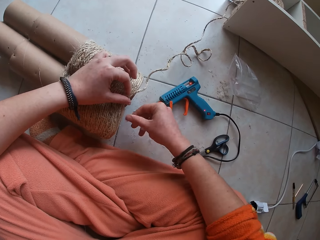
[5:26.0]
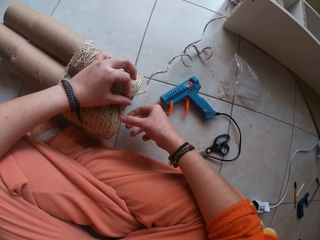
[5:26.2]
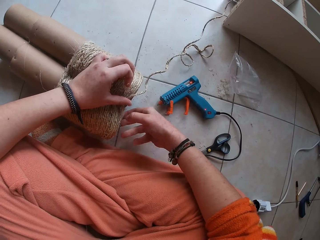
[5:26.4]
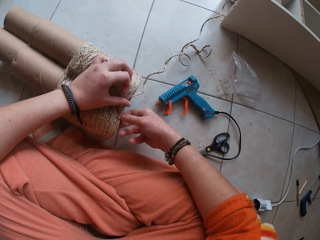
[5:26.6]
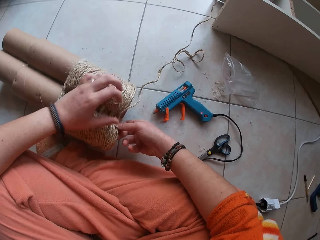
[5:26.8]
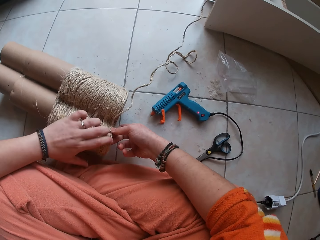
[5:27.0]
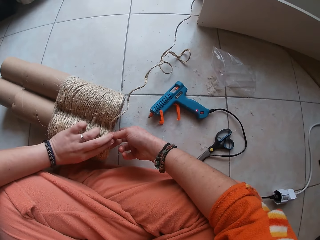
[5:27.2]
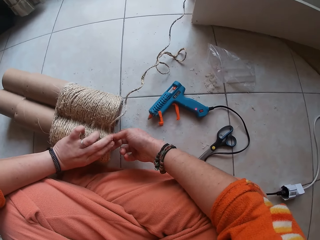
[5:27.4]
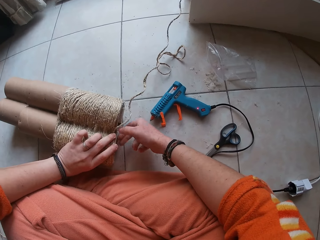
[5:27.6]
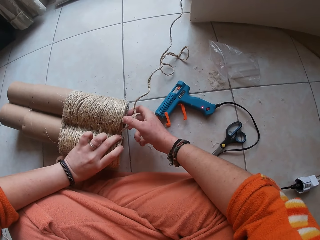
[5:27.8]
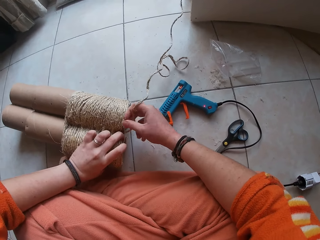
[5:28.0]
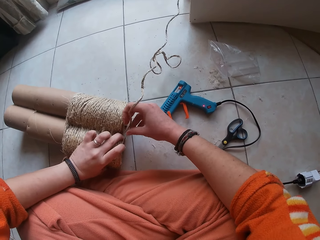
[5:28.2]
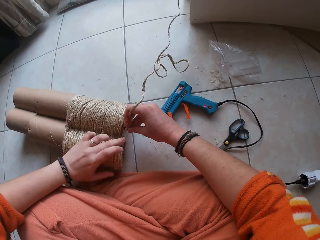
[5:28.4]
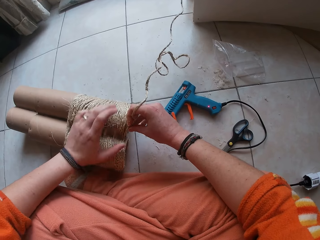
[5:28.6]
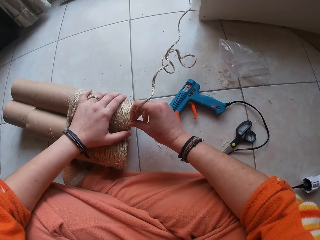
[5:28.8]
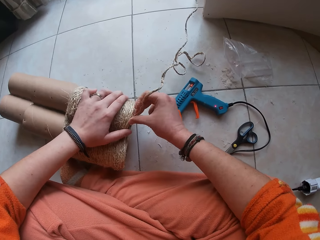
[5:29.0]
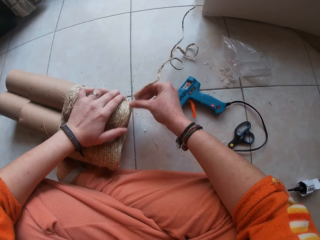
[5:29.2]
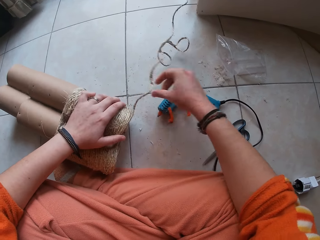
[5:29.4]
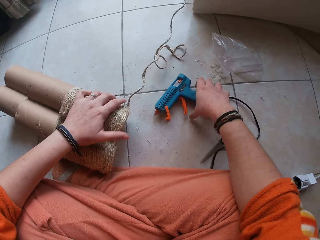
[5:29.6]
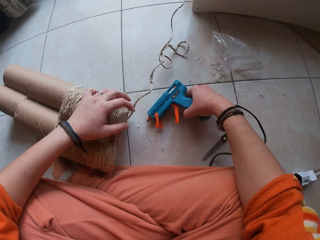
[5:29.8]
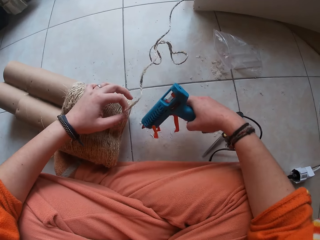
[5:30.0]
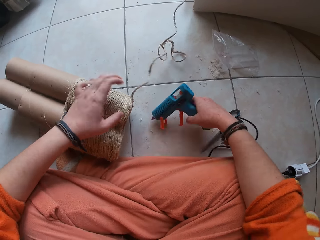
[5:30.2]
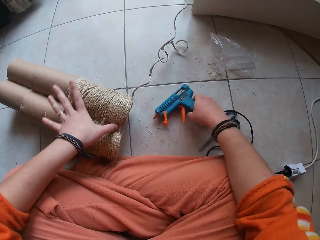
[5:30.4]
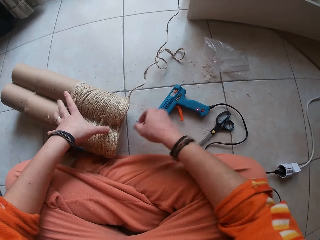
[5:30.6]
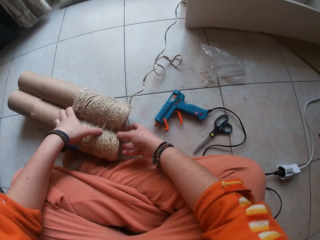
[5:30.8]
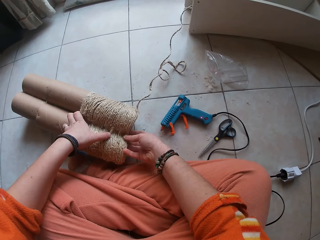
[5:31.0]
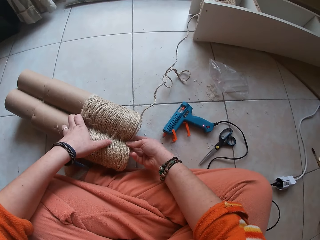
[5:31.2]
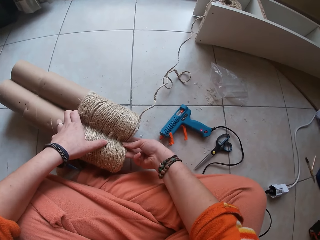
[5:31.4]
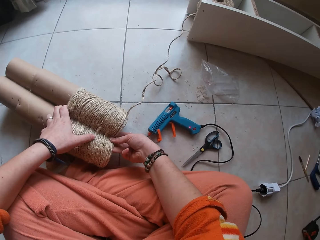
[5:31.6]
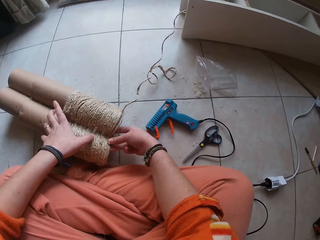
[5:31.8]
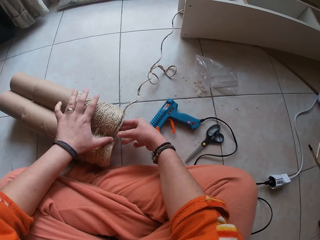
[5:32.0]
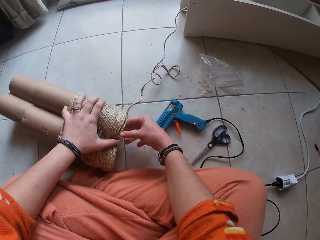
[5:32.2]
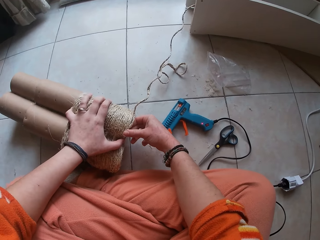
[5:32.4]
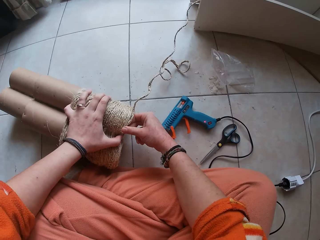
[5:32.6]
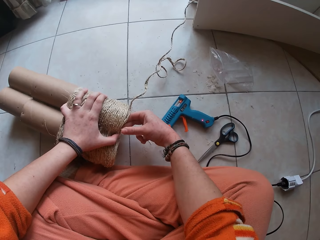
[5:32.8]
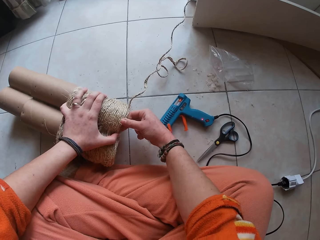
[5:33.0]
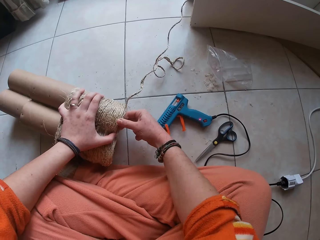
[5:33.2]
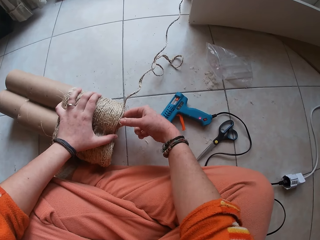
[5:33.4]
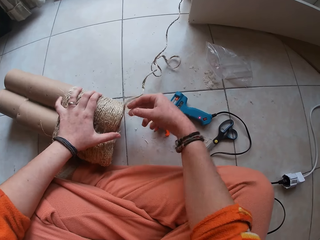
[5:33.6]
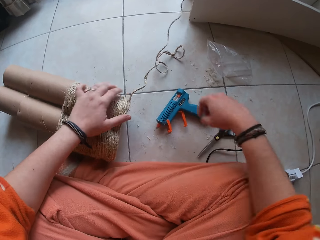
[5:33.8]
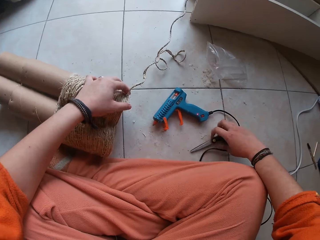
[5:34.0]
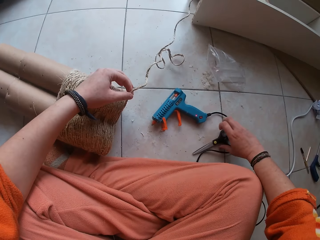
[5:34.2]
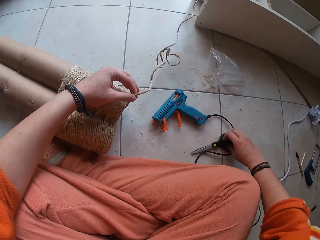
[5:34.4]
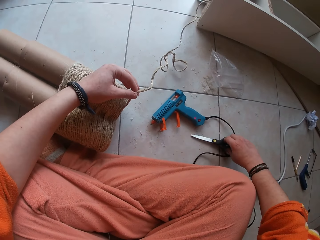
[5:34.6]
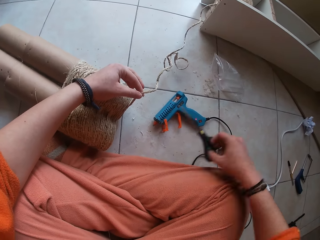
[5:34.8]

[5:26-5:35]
The camera wearer drops the glue gun in her right hand on the floor. She attaches the rope to the glue. She rolls the thread on the craft roll with her right hand. She picks the glue gun from the floor with her right hand. She drops the glue gun in her right hand on the floor. She adjusts the thread on the craft roll with both hands. She attaches the rope to the glue.

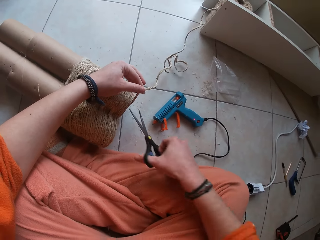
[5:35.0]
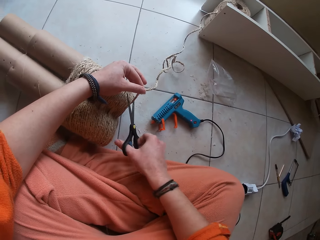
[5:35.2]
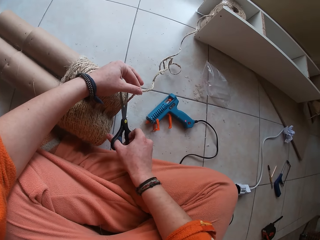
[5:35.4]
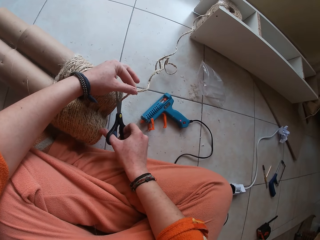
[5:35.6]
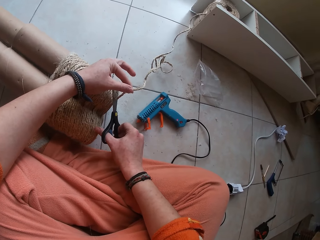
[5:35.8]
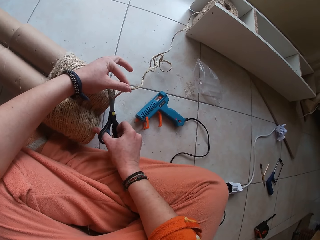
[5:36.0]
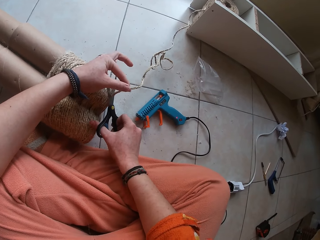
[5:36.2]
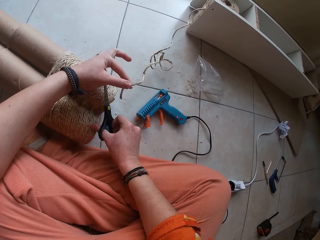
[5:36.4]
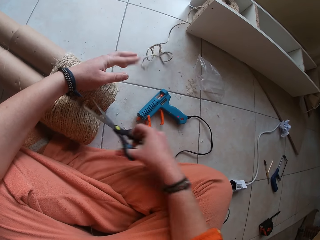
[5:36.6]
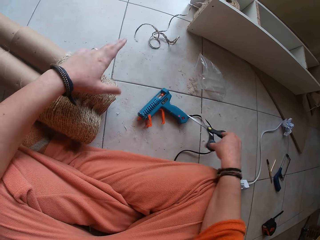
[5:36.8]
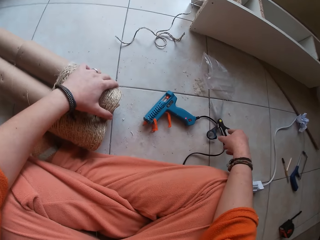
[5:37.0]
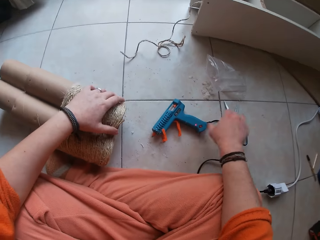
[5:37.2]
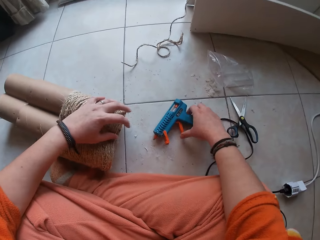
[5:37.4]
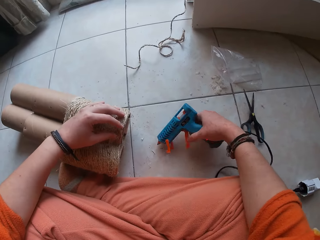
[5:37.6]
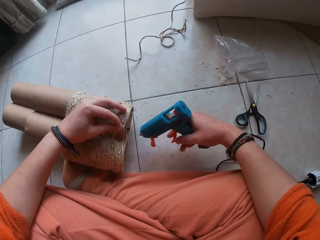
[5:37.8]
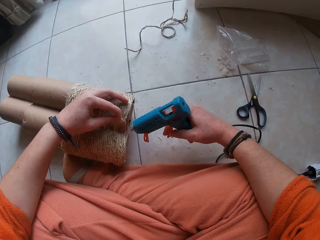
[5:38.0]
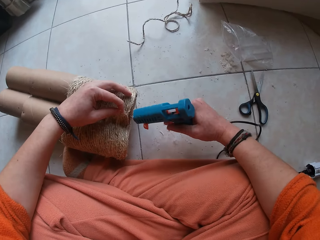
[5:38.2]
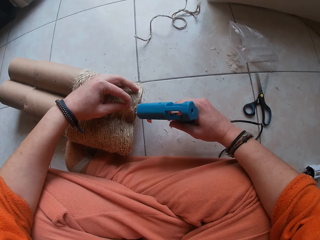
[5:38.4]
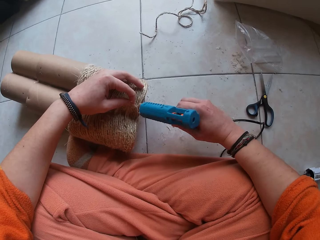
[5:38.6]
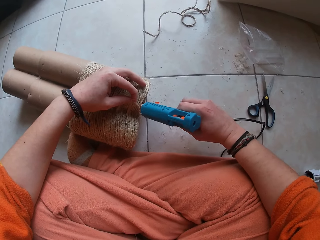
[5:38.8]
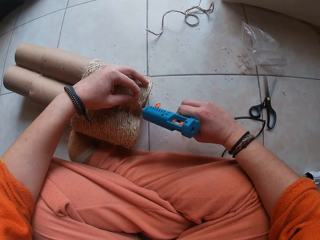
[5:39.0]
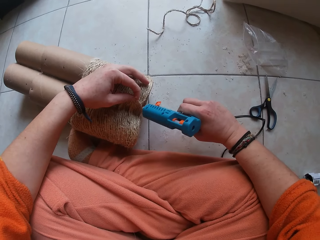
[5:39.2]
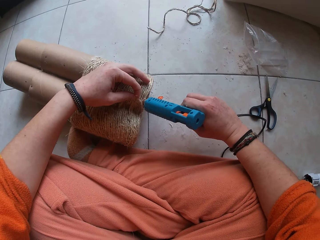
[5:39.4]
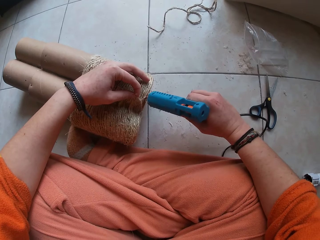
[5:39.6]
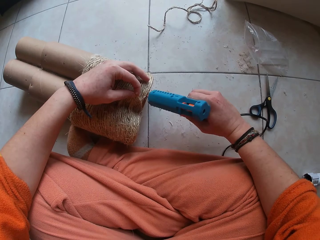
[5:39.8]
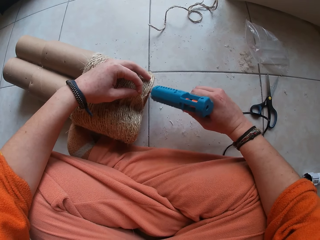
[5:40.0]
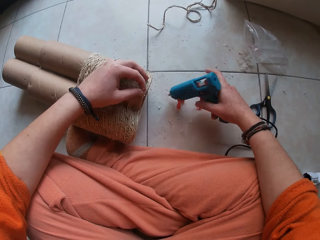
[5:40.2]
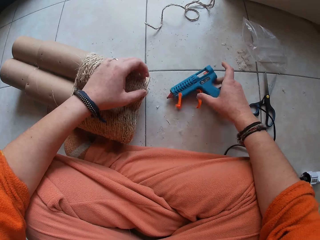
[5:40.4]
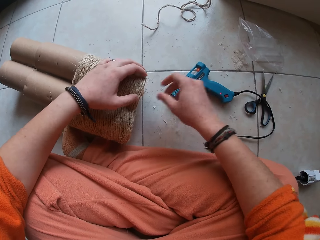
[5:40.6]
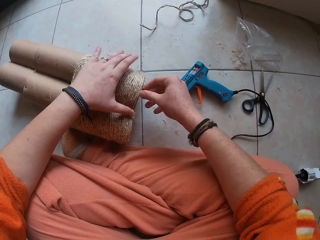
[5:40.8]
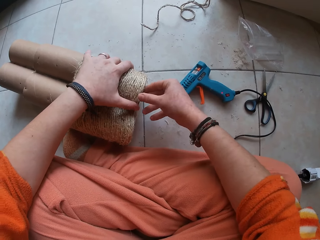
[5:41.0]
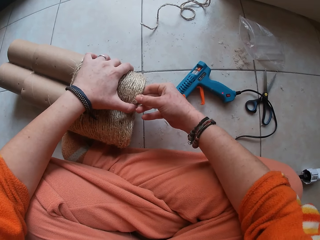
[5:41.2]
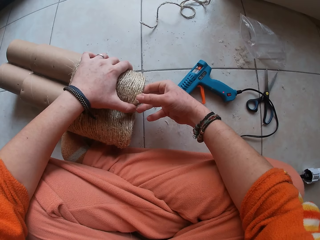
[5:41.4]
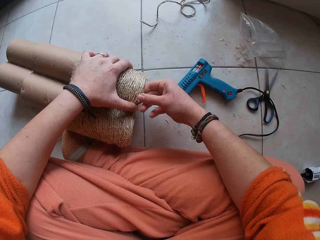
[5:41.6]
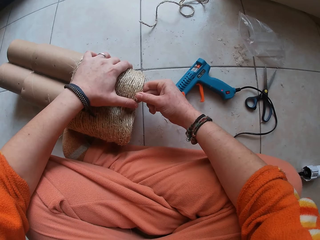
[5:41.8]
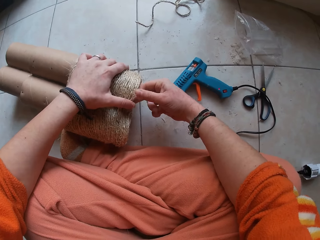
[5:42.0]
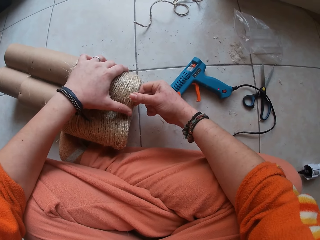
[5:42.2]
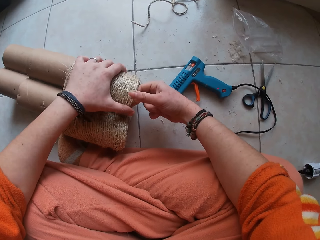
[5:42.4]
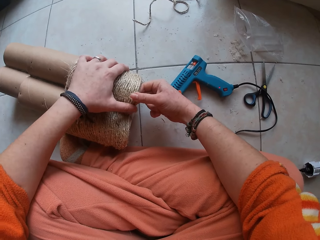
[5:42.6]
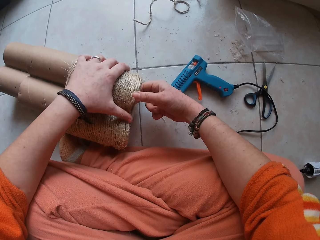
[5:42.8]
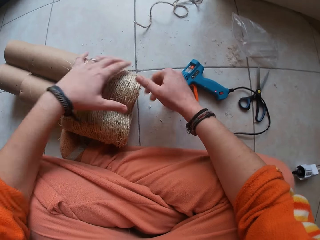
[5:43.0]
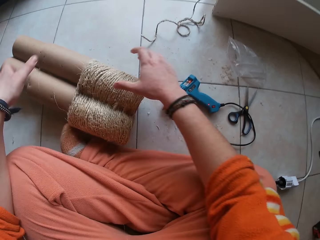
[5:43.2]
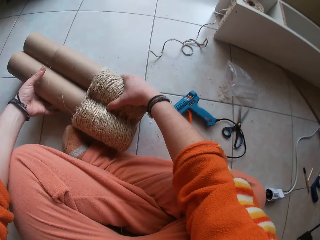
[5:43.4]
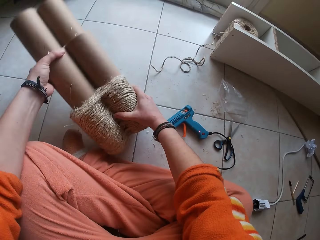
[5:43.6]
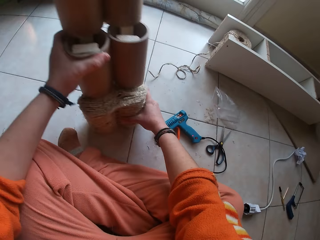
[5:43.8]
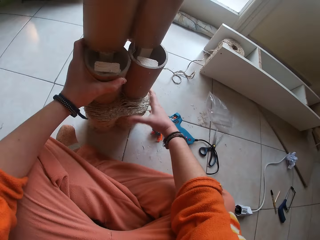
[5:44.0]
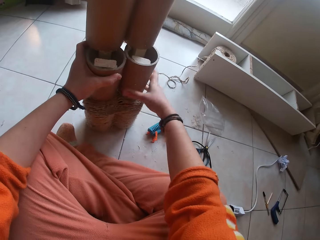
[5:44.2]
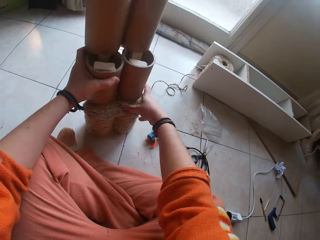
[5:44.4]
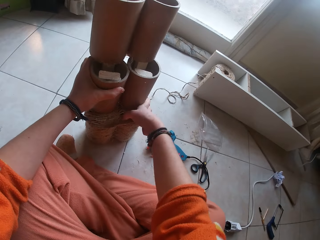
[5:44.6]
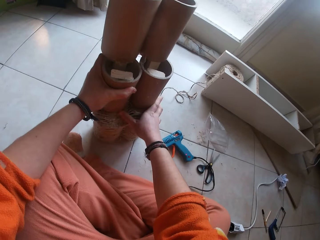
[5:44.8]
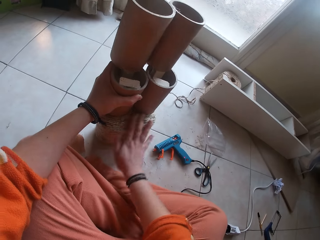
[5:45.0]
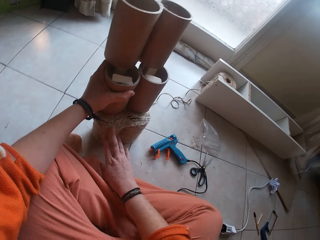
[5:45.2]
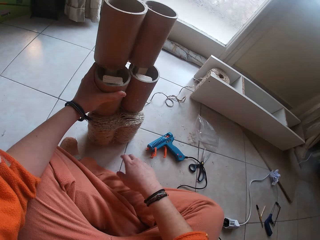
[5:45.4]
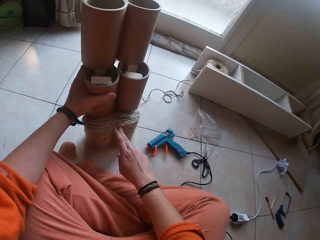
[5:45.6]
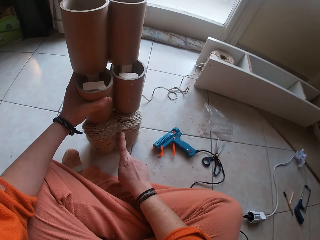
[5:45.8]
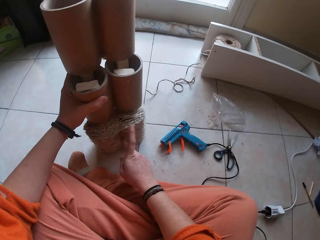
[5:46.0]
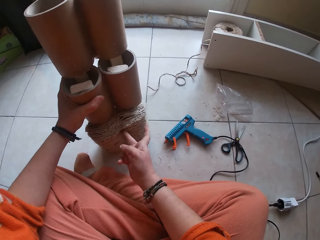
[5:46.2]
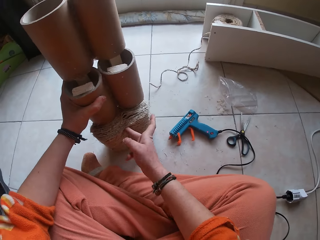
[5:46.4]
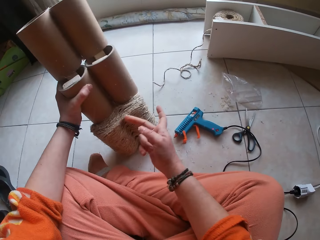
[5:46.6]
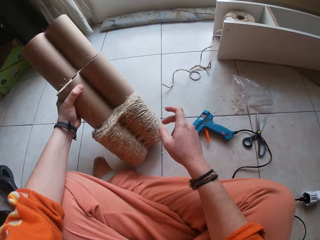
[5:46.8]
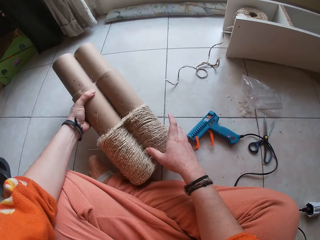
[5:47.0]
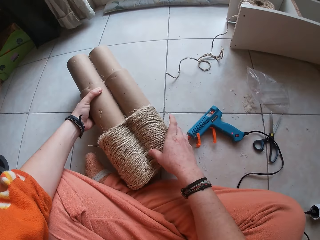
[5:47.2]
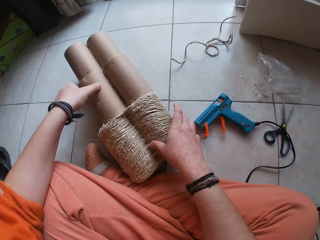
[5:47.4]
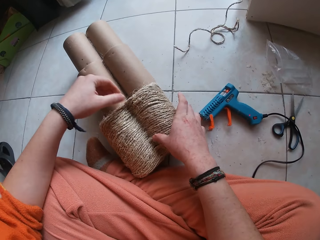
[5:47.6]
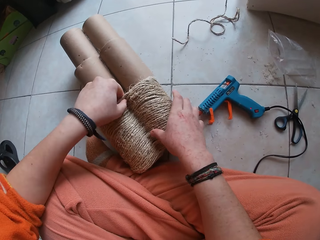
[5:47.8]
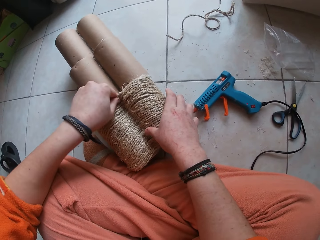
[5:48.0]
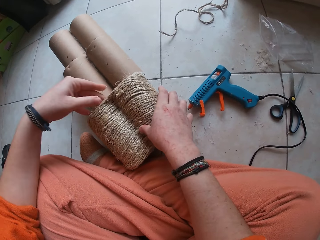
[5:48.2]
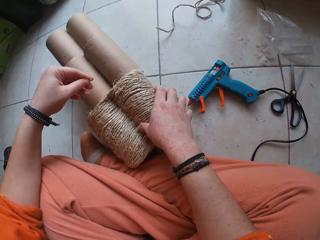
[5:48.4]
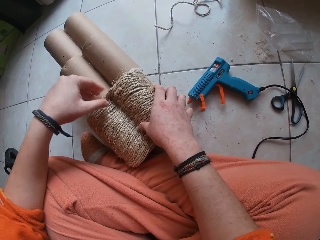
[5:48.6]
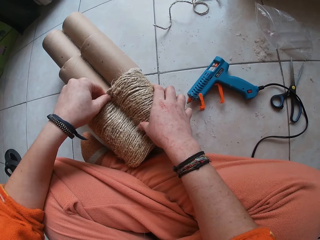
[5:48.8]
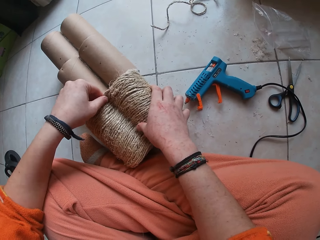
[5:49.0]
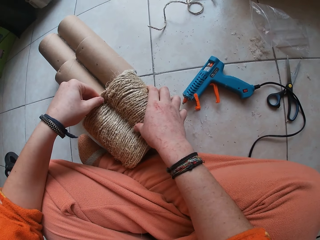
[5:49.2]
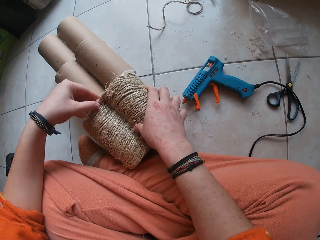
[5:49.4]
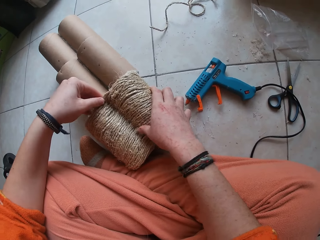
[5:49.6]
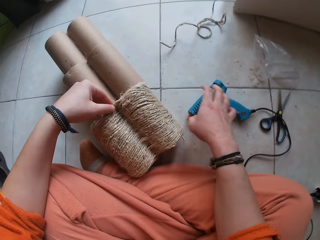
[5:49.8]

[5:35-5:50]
The camera wearer picks the scissors on the ground with her right hand. She holds a thread on the craft roll with her left hand. She cuts the thread on the craft roll with the scissors in her right hand. She drops the scissors on the ground with her right hand. She picks the glue gun from the floor with her right hand. She applies glue on the craft roll with the glue gun in her right hand. She drops the glue gun in her right hand on the floor. She adjusts the thread on the craft roll with her right hand. She attaches the rope to the glue. She picks the grey mug pipe or craft roll and places it on the ground in an upright way. She repositions the craft roll with both hands. She presses the attached rope. She adjusts the craft roll with her right hand. She places the mug pipe on the ground. She repositions the craft roll with her left hand. She adjusts the craft roll with her left hand. She adjusts the rope.
